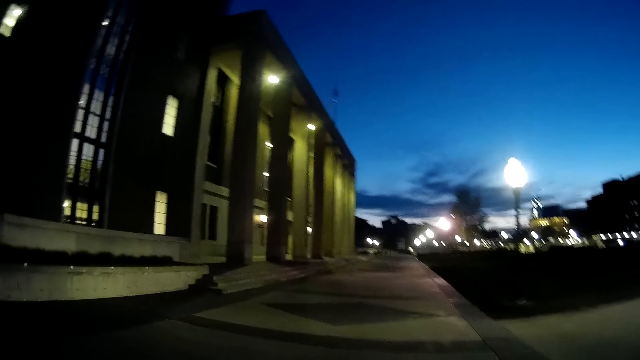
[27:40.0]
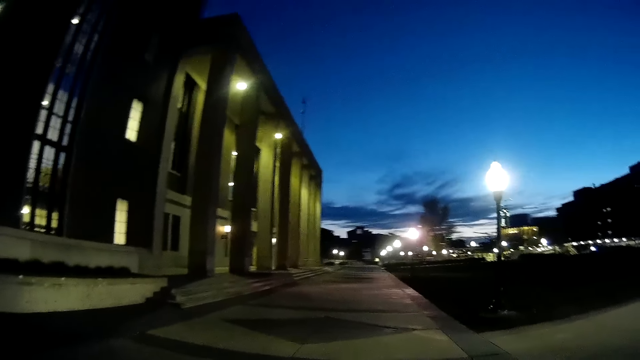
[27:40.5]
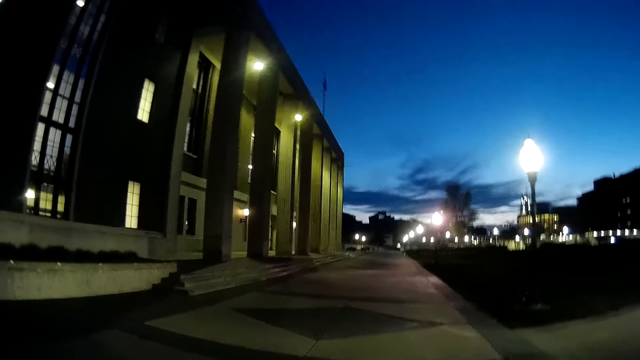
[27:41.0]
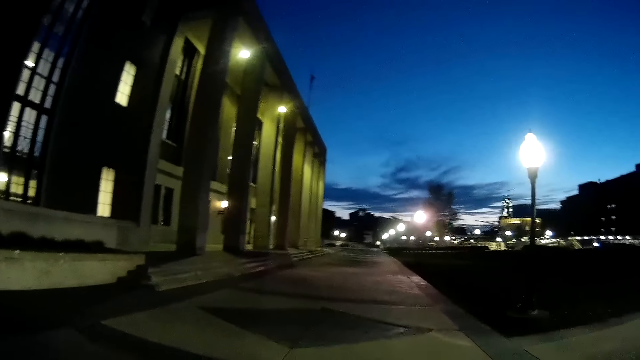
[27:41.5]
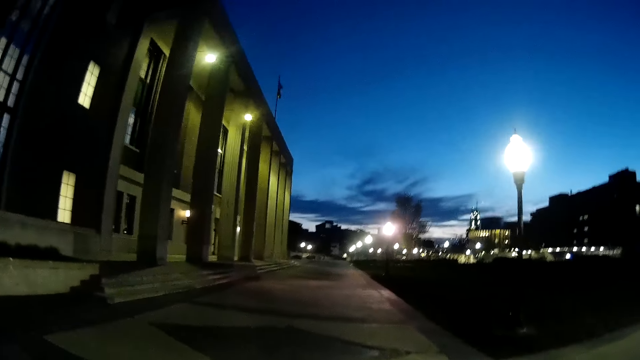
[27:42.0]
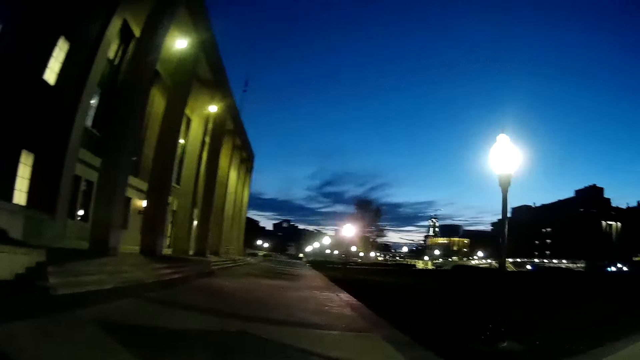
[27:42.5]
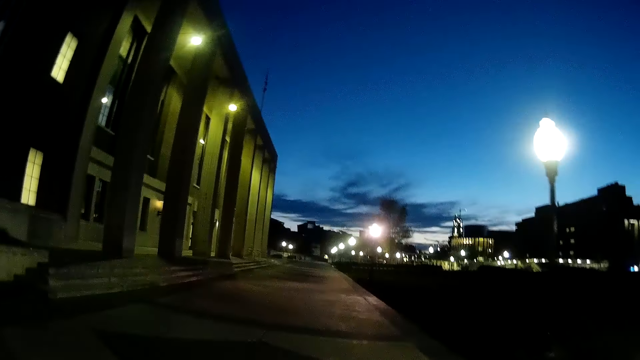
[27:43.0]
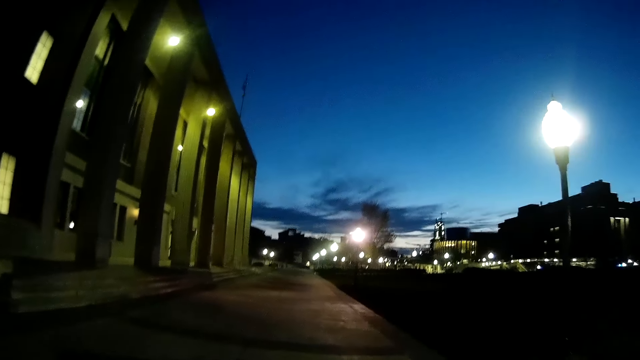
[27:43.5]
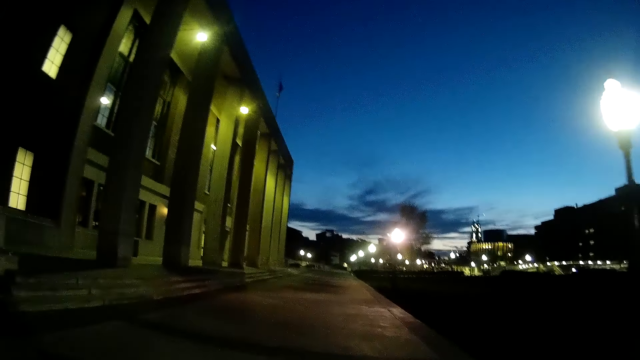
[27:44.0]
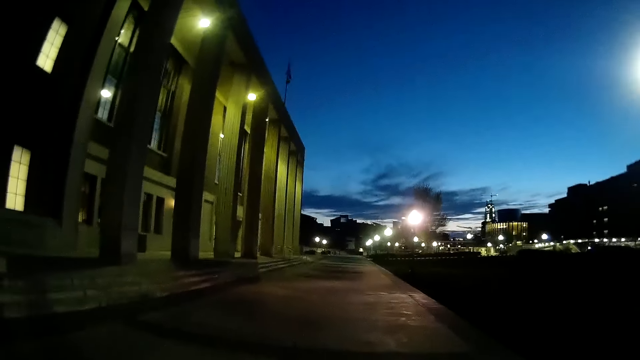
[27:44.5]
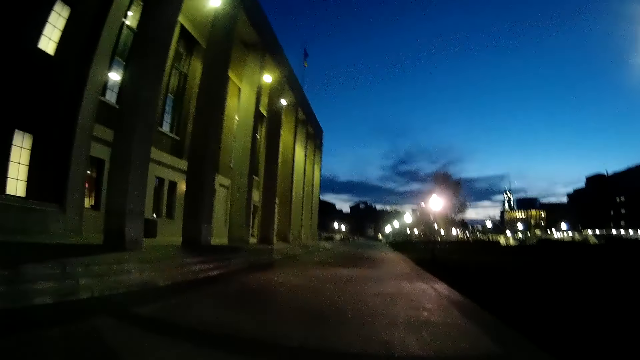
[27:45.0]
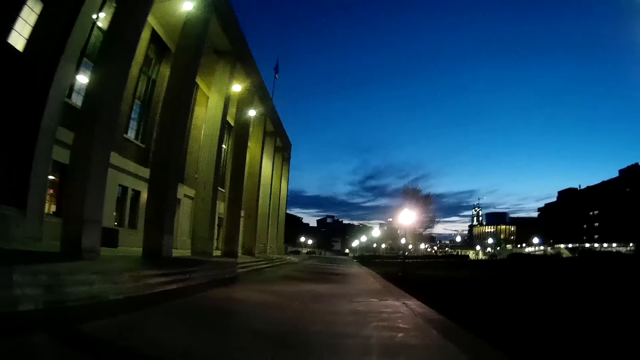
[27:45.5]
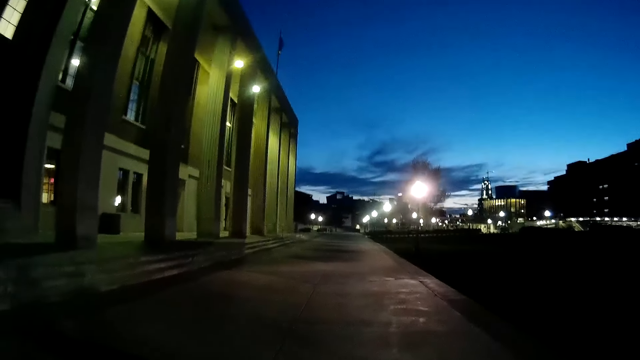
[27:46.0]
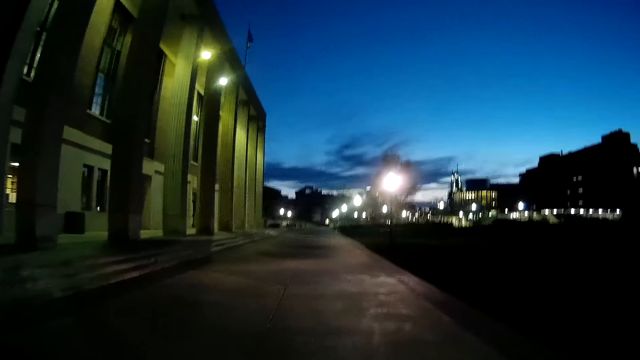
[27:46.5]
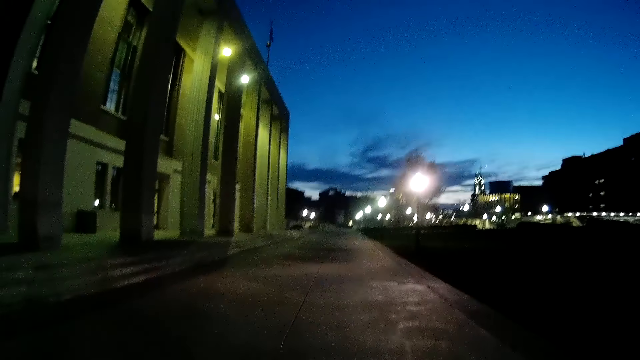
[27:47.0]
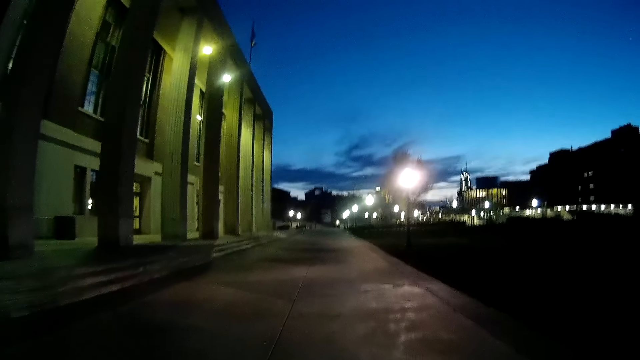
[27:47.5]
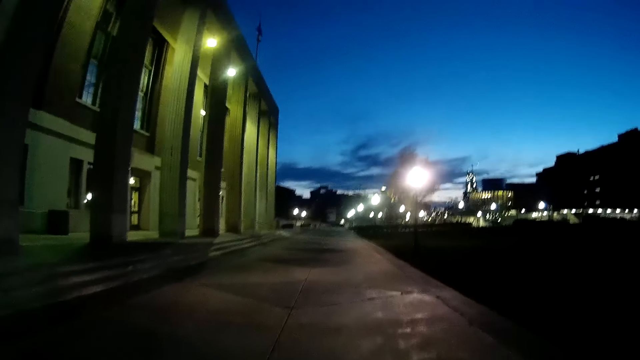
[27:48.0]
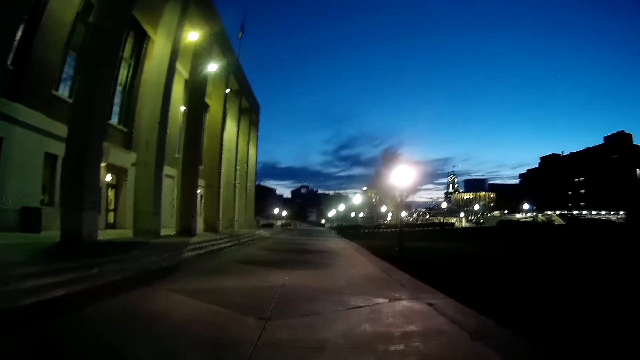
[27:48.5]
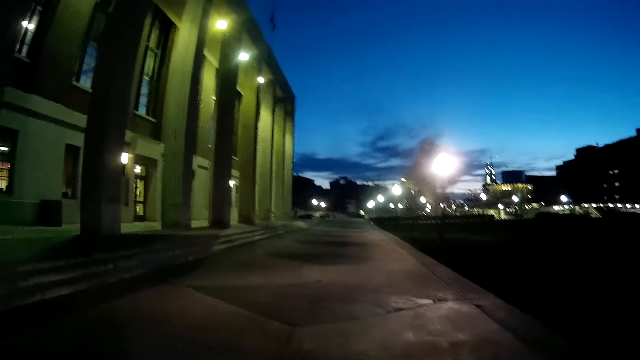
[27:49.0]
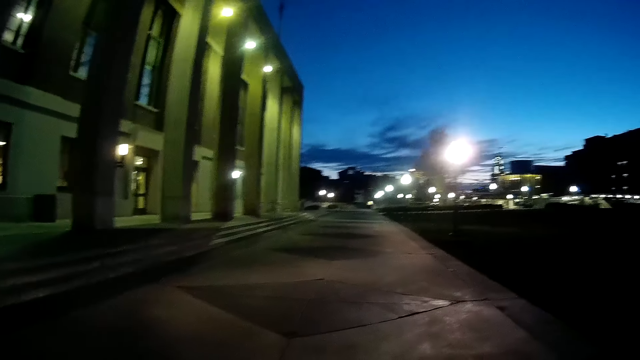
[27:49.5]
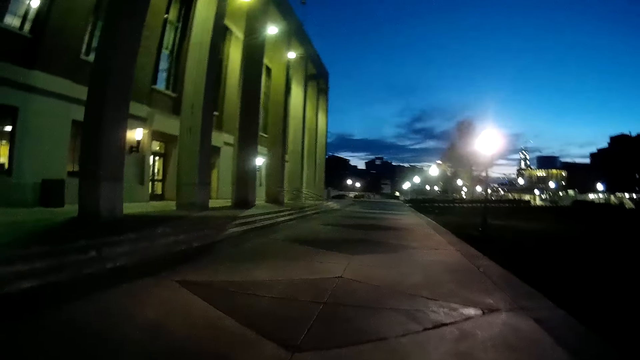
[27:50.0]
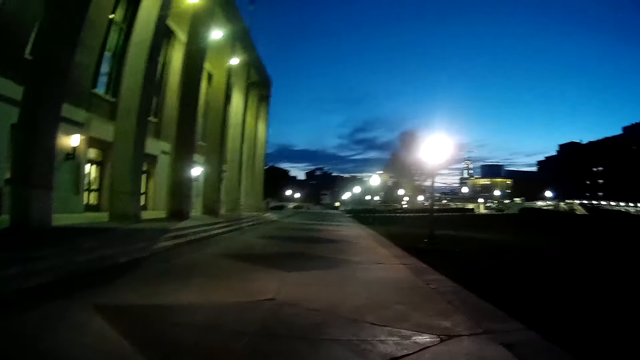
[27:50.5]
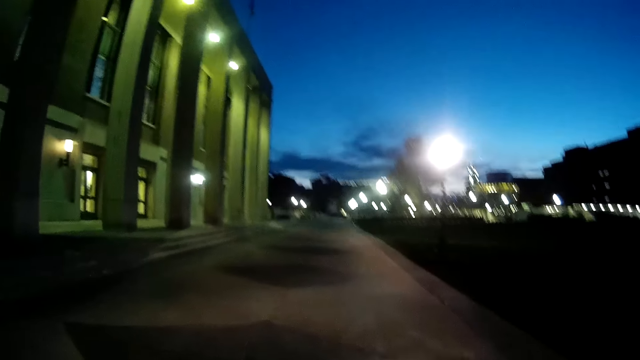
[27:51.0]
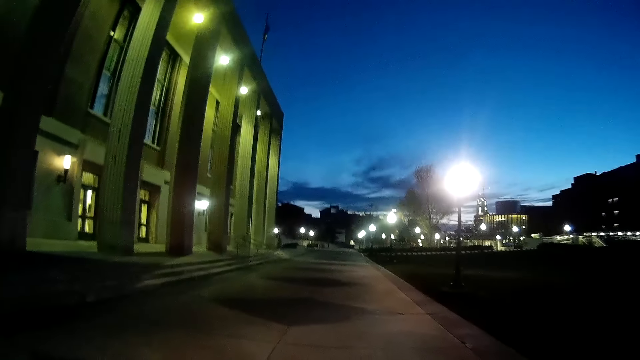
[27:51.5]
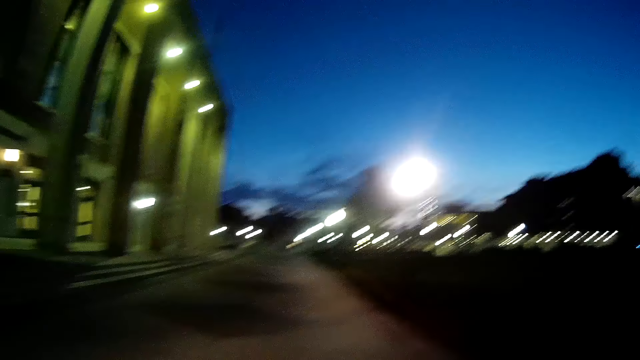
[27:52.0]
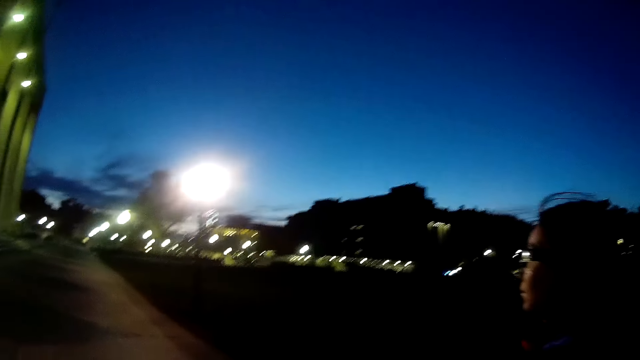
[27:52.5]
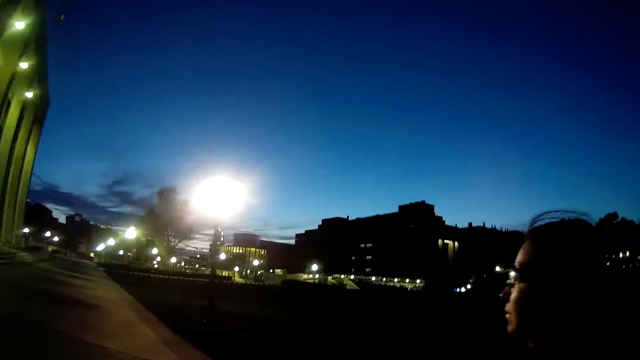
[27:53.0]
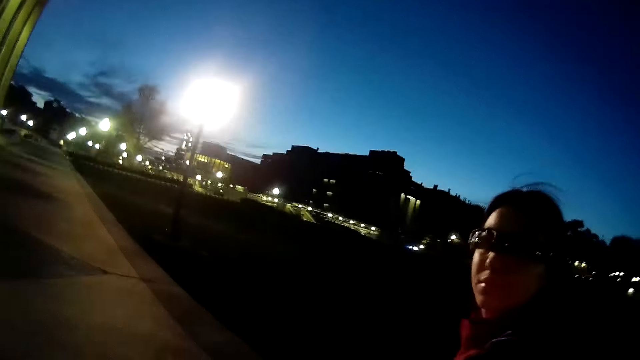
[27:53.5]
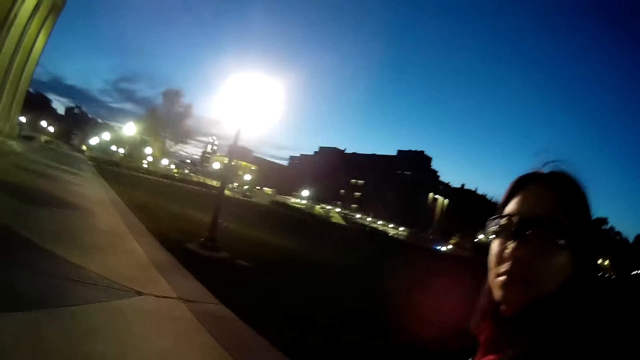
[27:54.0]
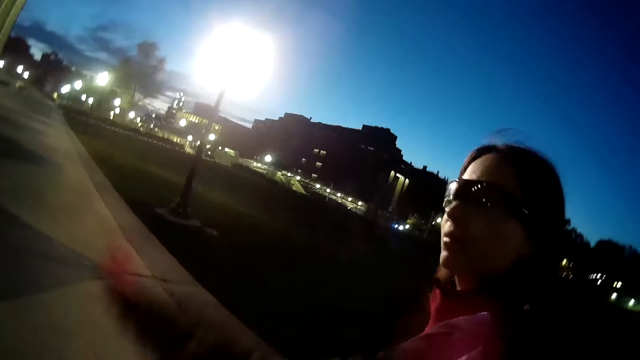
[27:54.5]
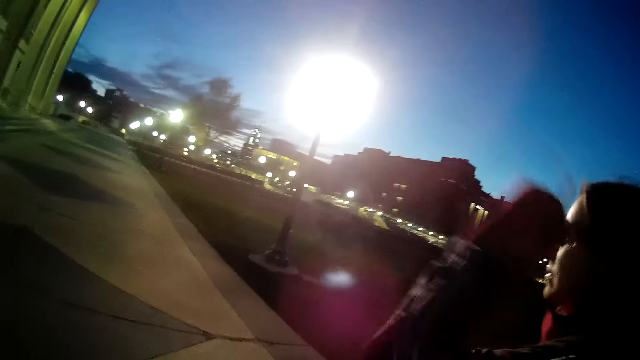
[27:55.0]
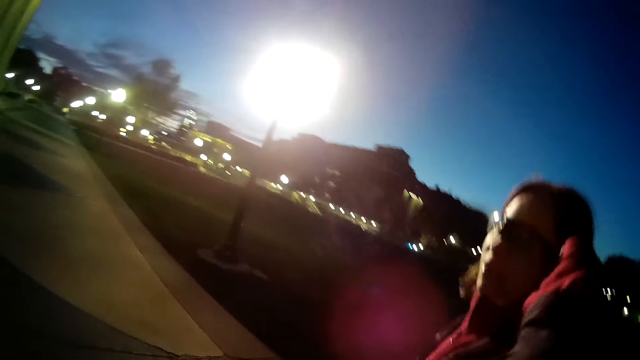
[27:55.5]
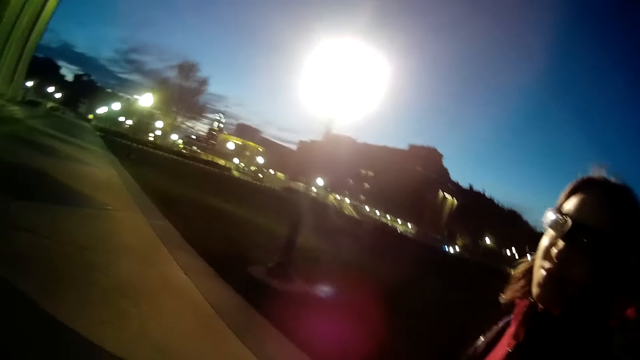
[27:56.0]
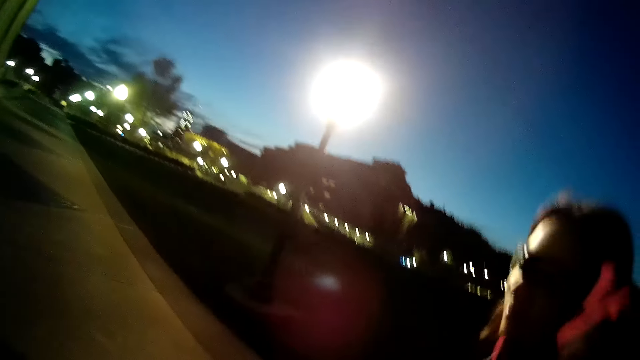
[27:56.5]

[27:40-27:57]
A woman walks down the walkway. The camera wearer turns towards the woman. They interact with the woman. The woman looks at the camera wearer. The woman adjusts her eyeglasses with her left hand, lifts her left hand, touches her head and converses with the camera wearer.
